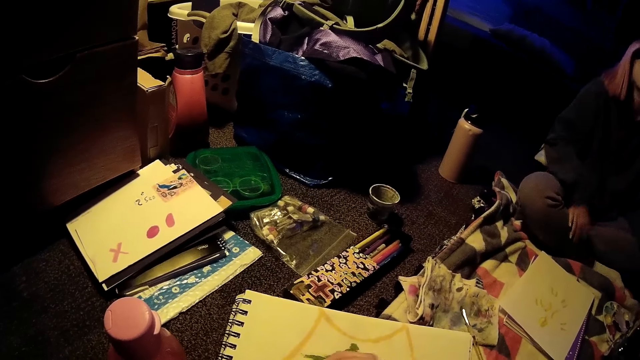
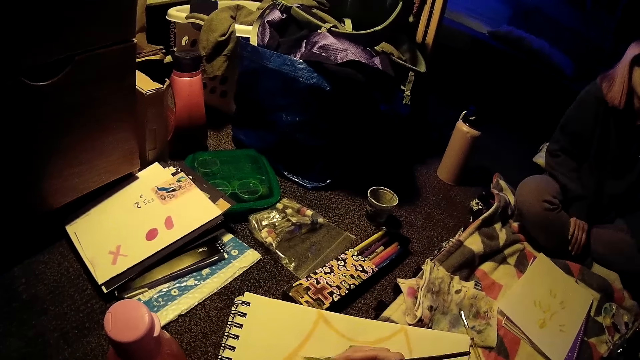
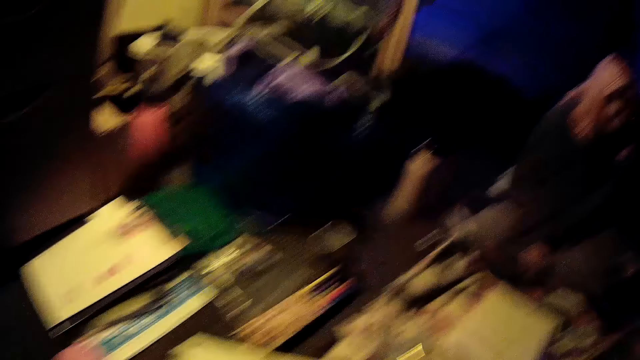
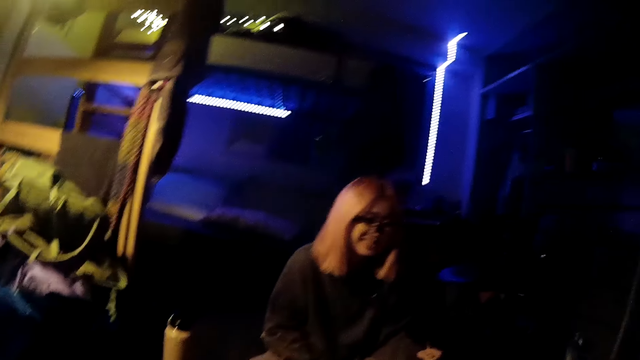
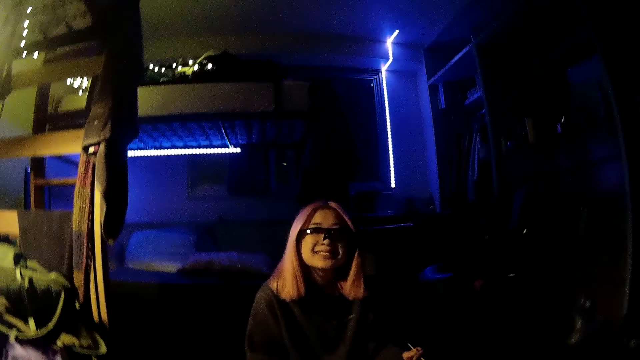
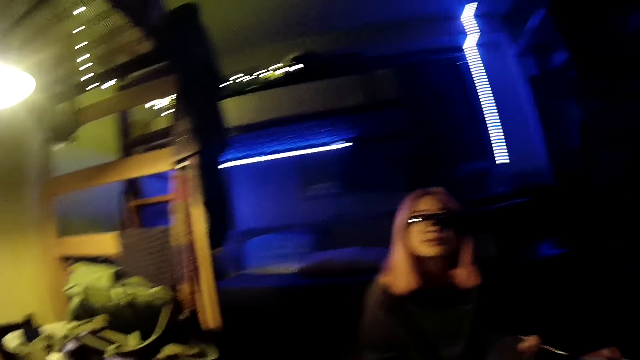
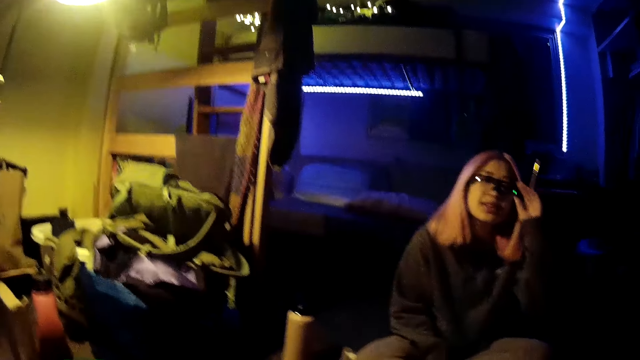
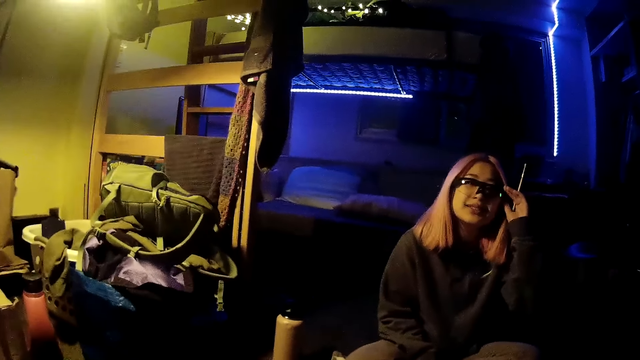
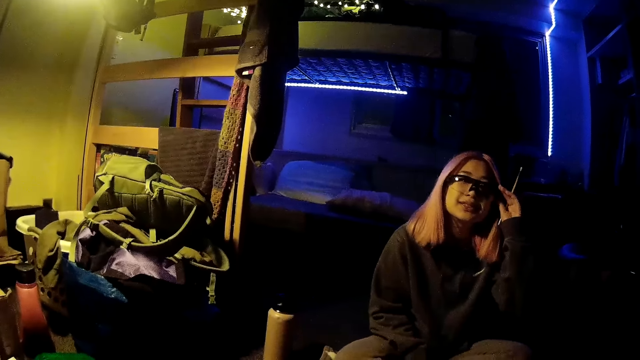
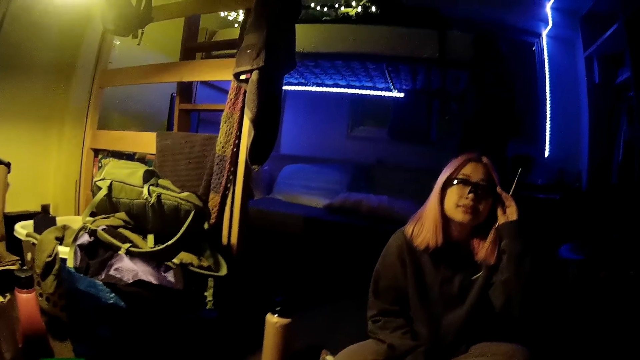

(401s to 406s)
A woman touches her glasses with her left hand.
